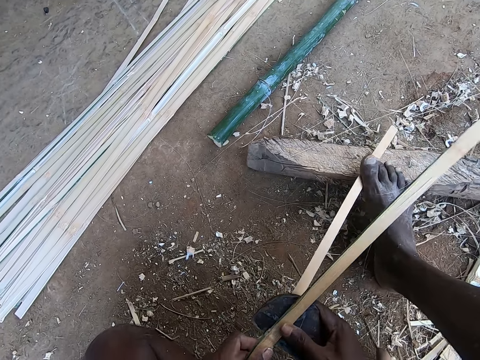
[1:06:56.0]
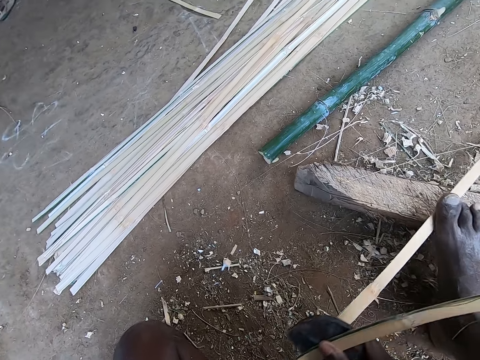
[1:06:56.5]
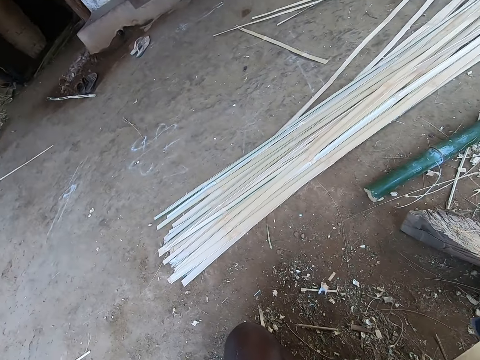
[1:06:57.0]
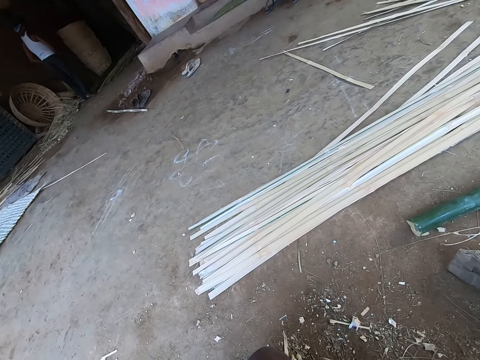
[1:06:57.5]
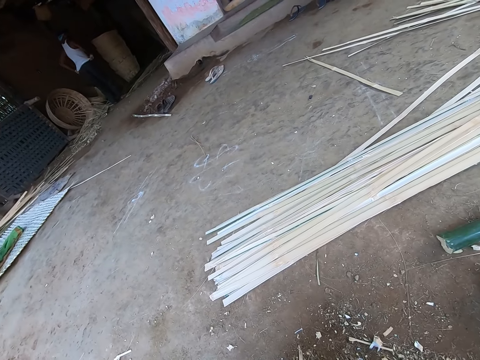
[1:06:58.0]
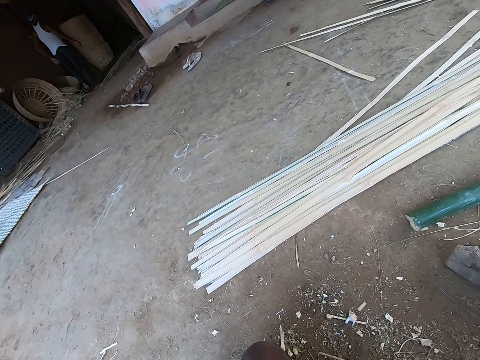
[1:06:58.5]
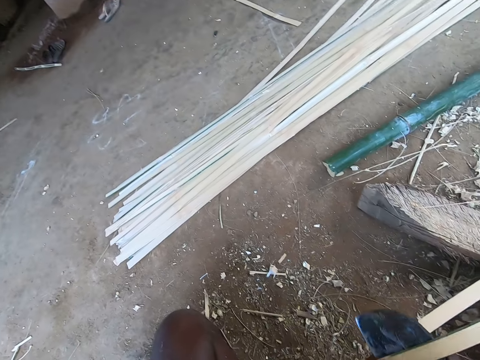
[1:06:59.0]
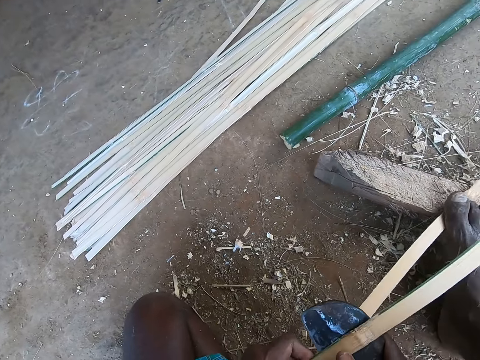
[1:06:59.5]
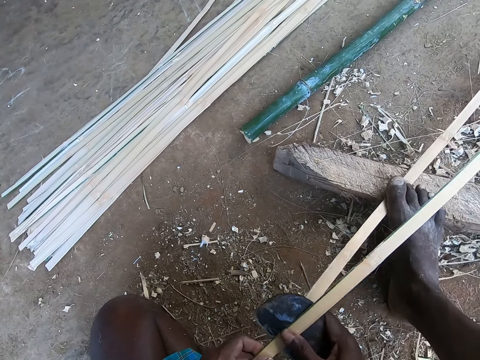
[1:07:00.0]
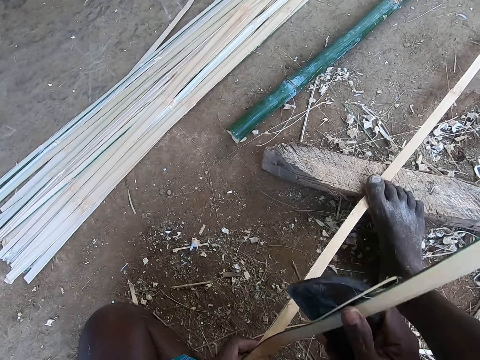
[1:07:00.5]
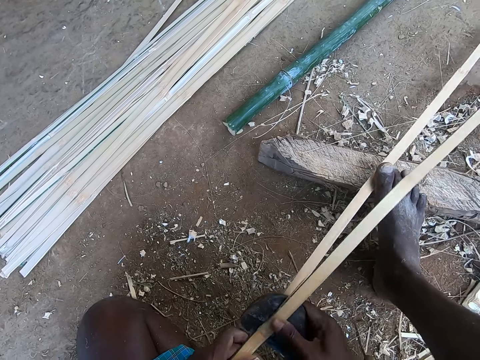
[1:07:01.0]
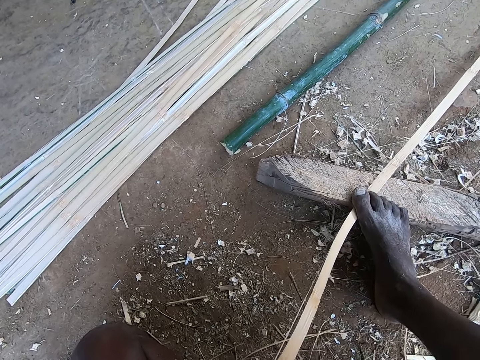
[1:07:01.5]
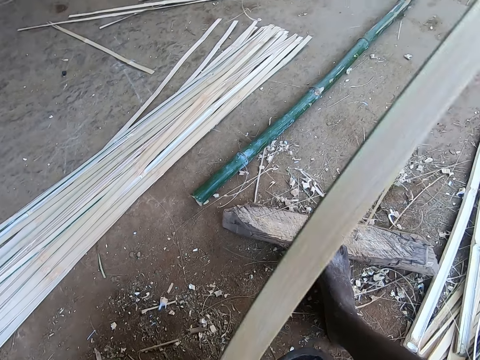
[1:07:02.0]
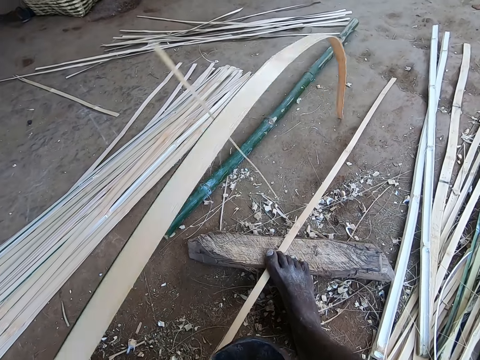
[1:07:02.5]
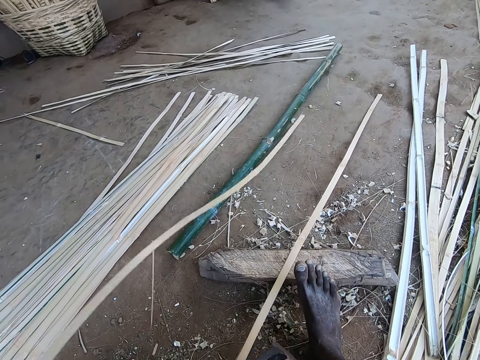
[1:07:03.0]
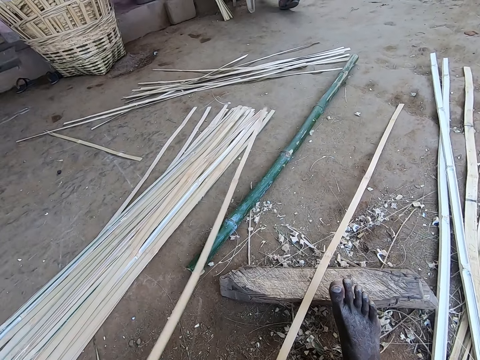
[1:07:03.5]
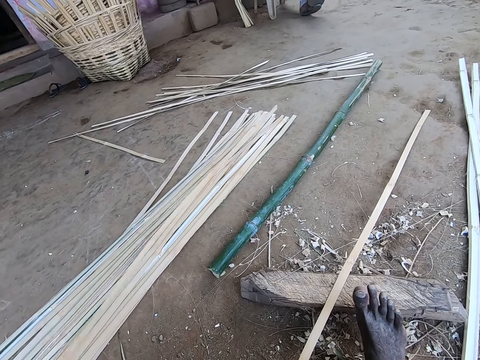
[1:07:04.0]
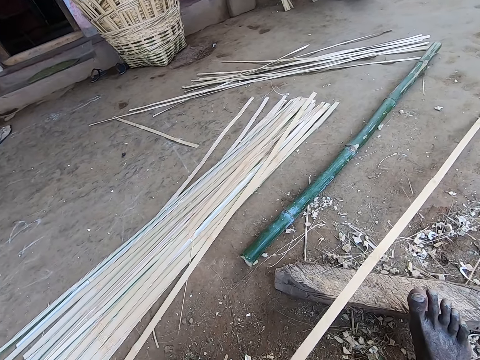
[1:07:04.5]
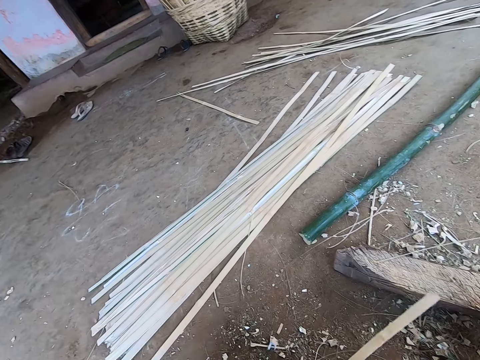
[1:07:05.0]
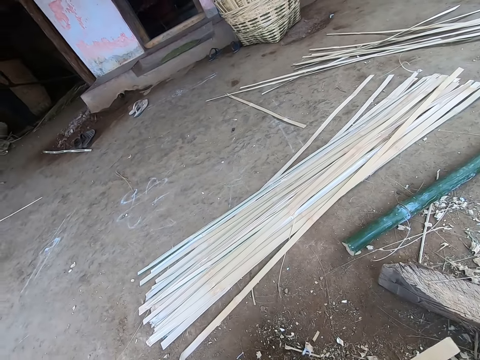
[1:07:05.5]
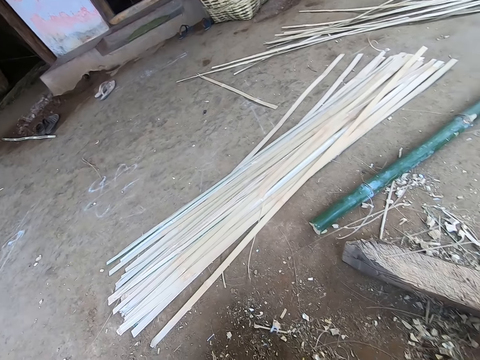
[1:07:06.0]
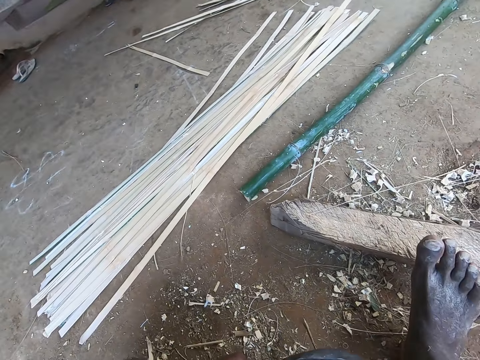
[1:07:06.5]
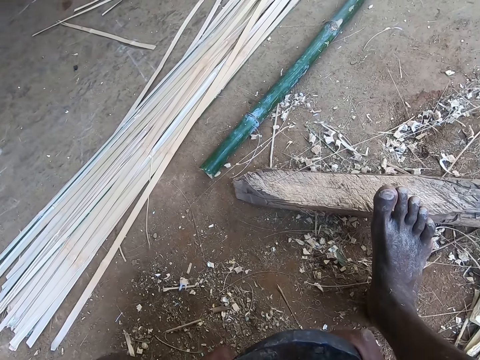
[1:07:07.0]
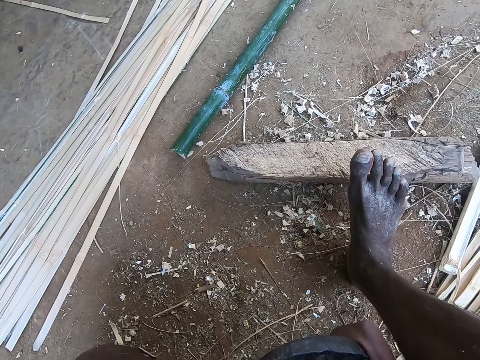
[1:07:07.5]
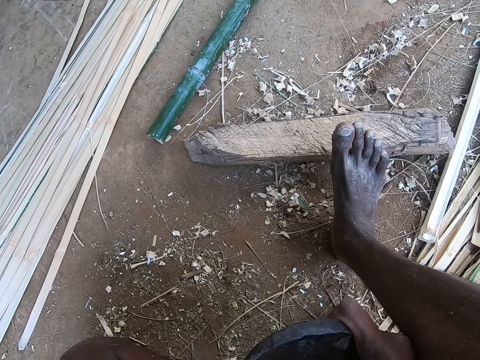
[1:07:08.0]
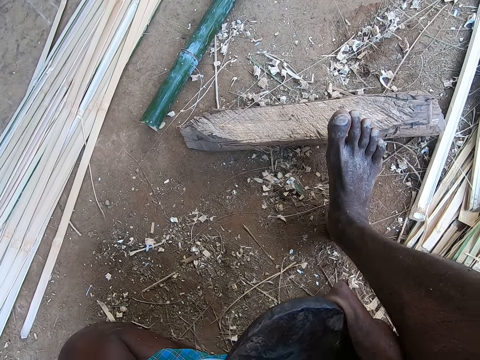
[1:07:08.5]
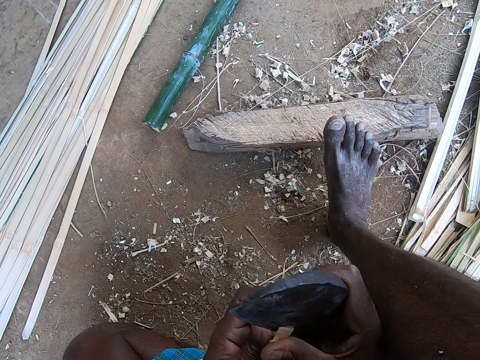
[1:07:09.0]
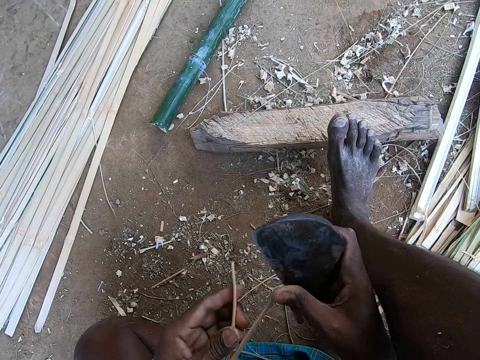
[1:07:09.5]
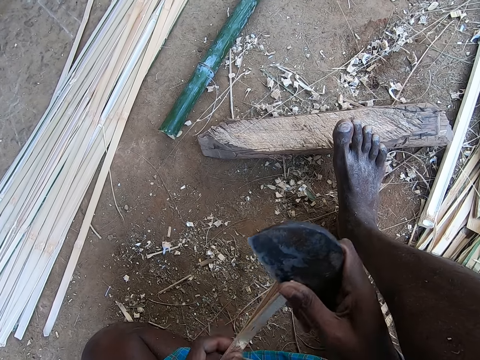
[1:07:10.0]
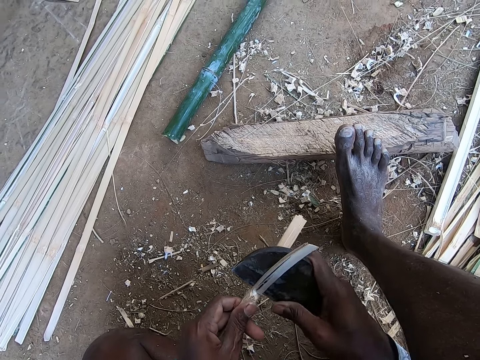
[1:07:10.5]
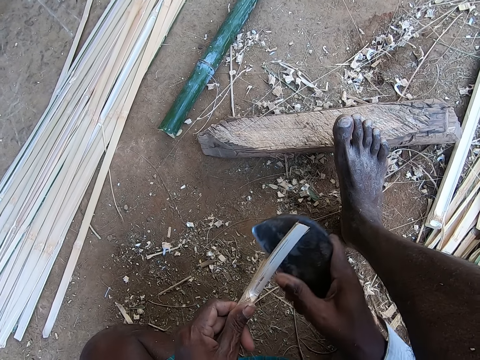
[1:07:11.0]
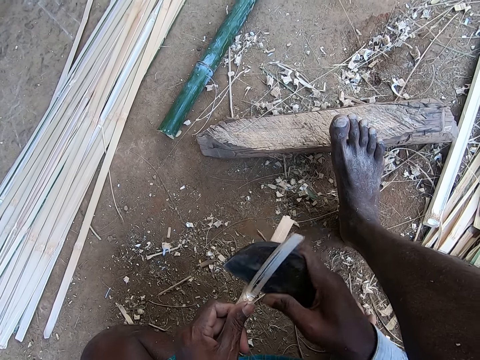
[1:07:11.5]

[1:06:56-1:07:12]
The camera wearer places the bamboo strip on the bamboo strips on the floor with his left hand. He pulls the bamboo strip from the wood with his left hand. He cuts out a bamboo strip from the bamboo strip in his left hand with the billhook in his right hand.

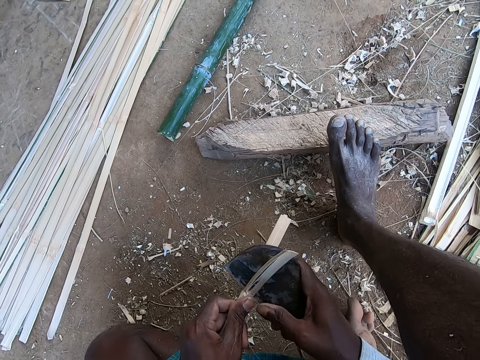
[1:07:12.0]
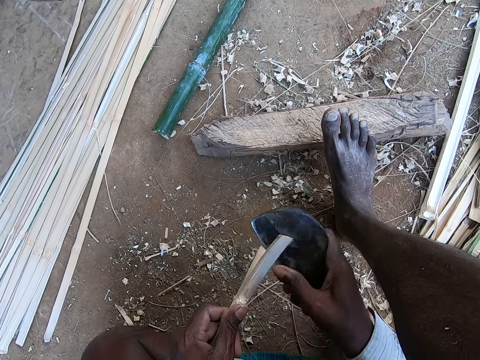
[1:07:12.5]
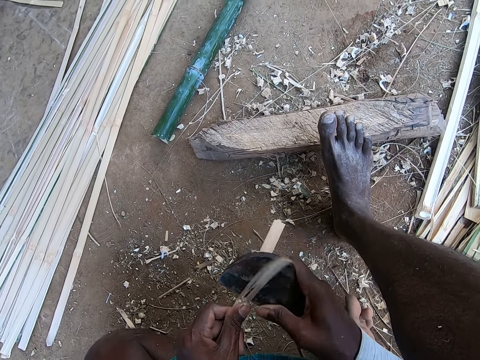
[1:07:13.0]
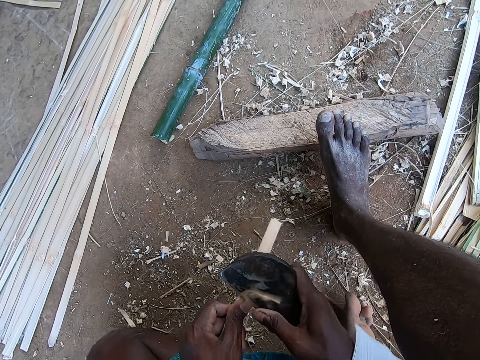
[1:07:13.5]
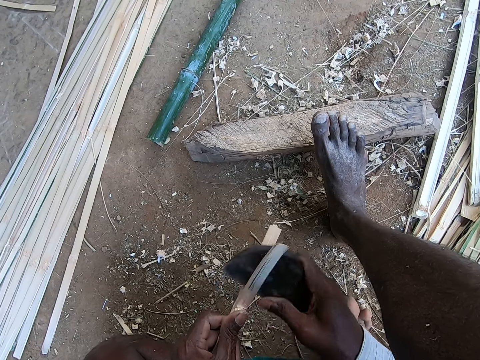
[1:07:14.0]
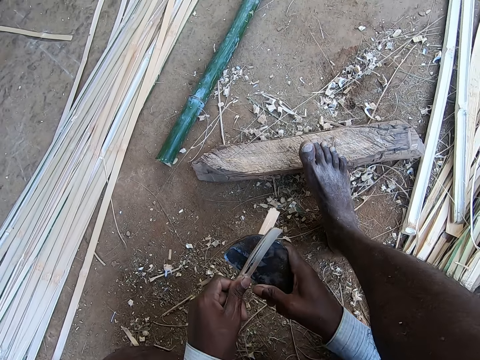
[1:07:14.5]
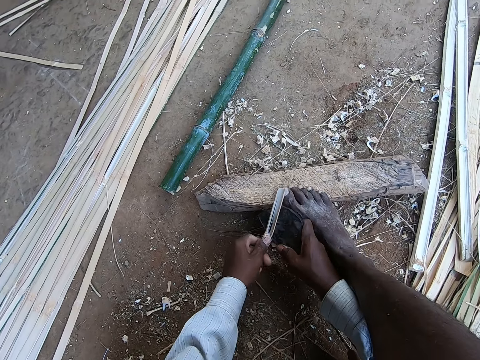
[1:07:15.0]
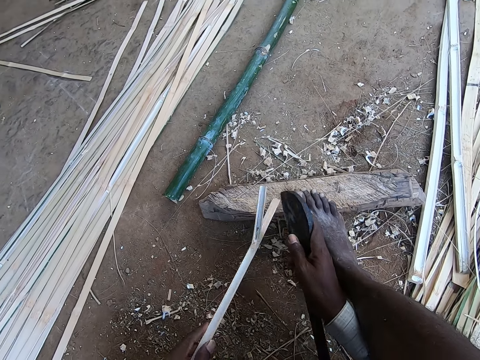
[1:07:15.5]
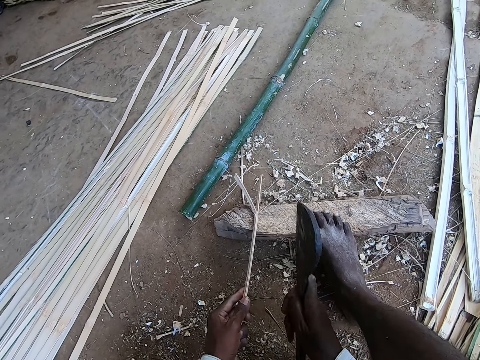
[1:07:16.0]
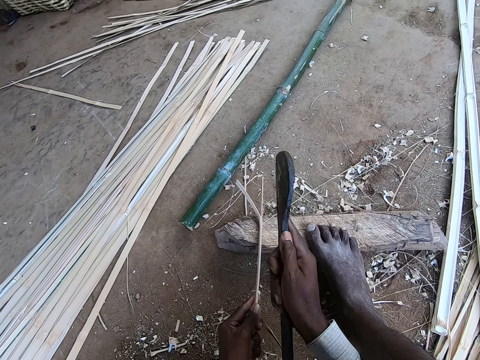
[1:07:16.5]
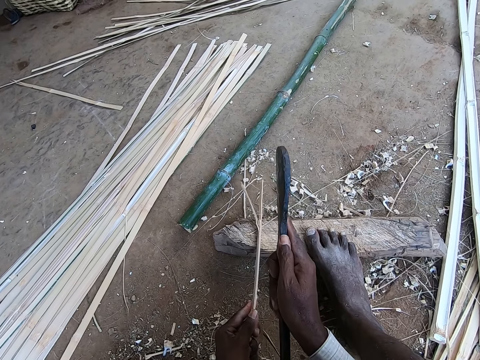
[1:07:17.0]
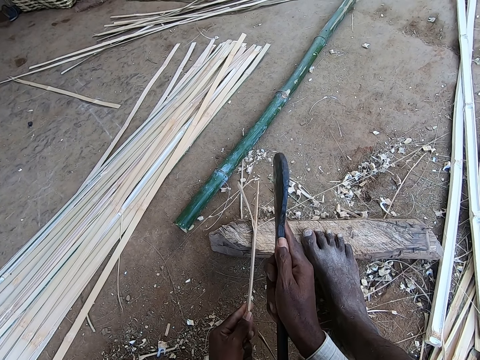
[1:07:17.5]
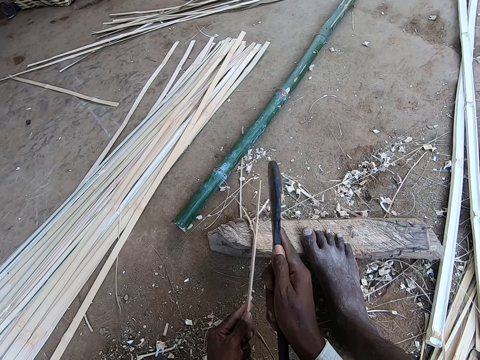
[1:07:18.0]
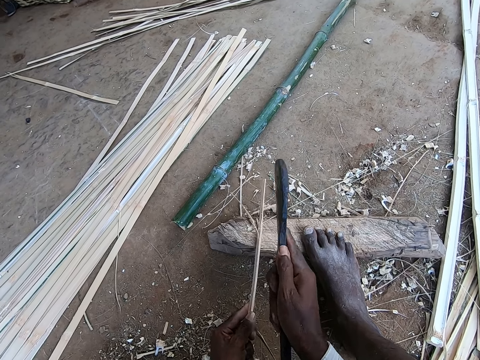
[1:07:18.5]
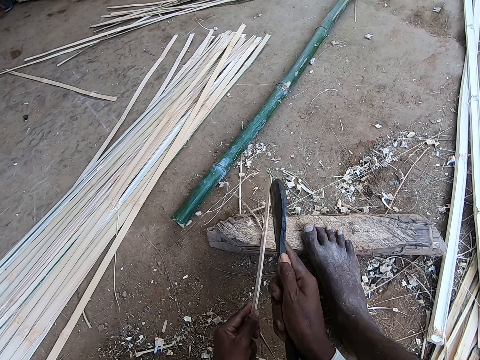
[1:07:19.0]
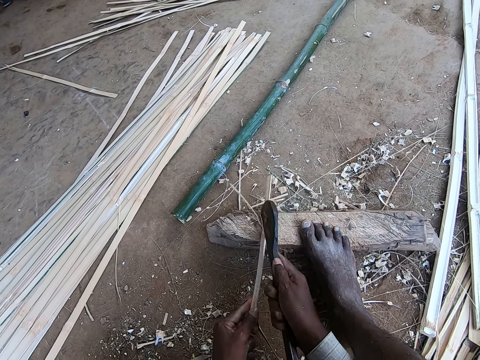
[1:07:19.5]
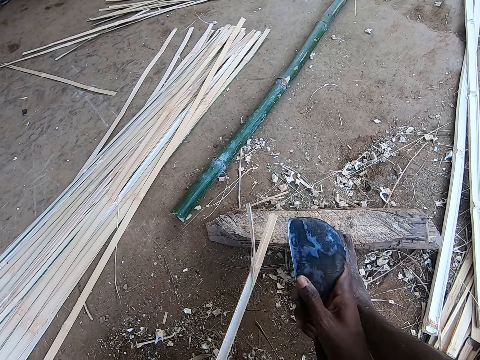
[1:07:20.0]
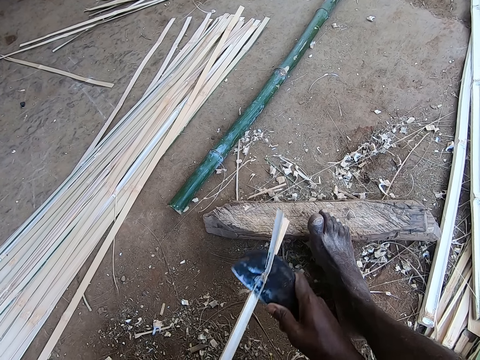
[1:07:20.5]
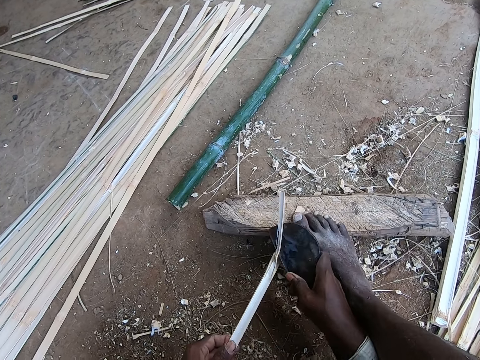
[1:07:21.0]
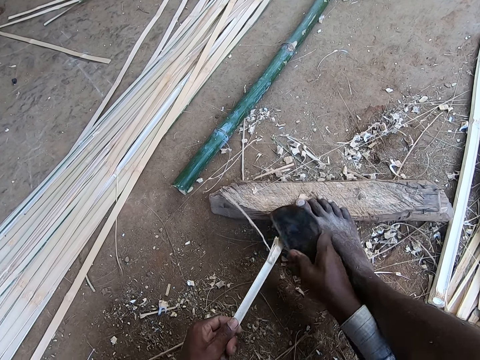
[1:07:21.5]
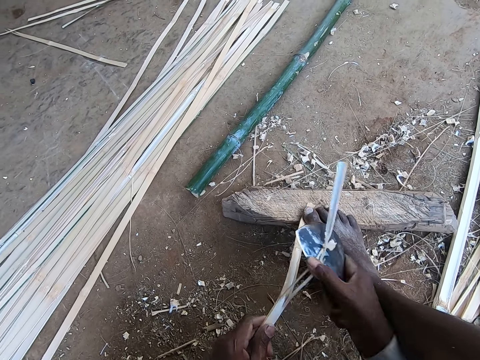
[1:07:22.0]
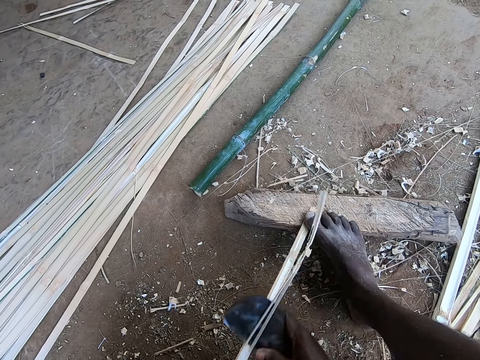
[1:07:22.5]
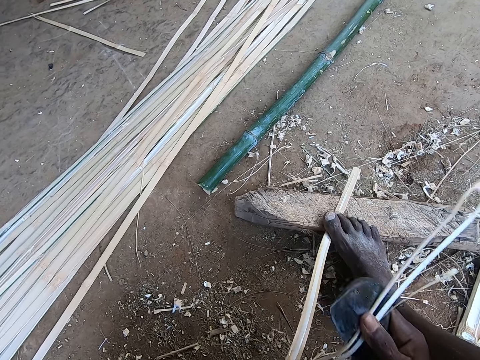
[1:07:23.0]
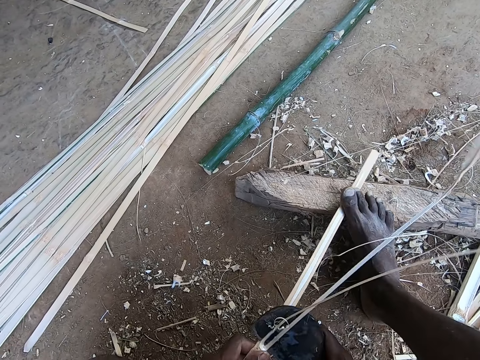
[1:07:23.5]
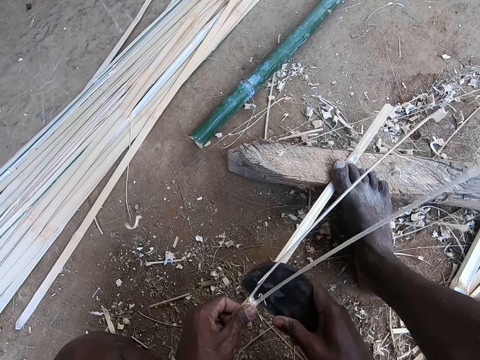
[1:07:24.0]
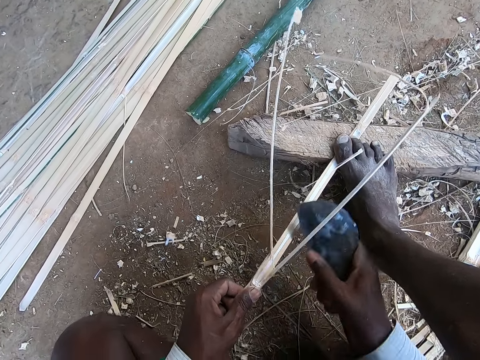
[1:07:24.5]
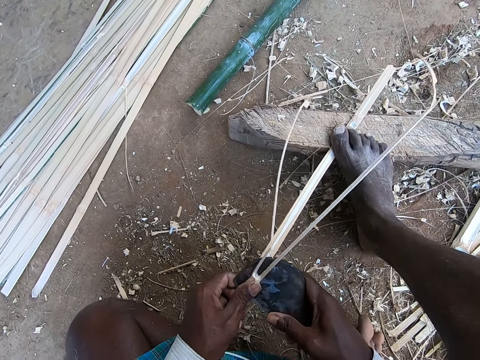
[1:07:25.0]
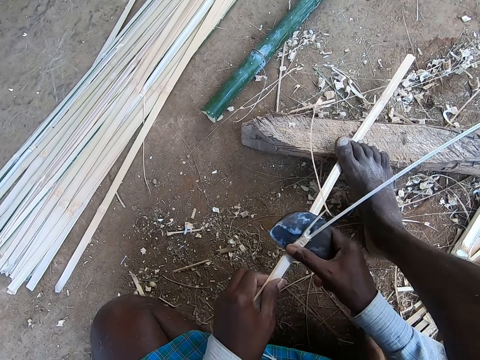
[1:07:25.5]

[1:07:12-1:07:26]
The camera wearer places his right foot on the bamboo strip. He removes the bamboo strip from the wood with his left hand. He places the bamboo strip on the wood with his left hand. He hits the bamboo strip with the billhook in his right hand. He cuts the bamboo strip with a machete. He picks the bamboo strip from the wood with his left hand. He scrapes the bamboo strip with the billhook in his right hand. He places his right foot on the bamboo strip. He scrapes the bamboo strip with the billhook in his right hand.
